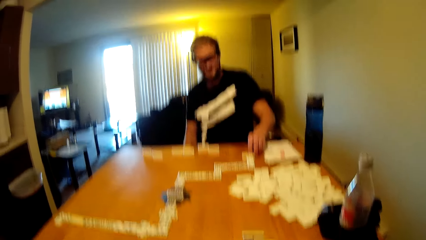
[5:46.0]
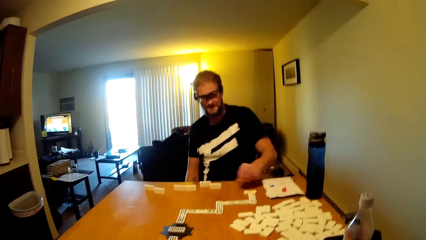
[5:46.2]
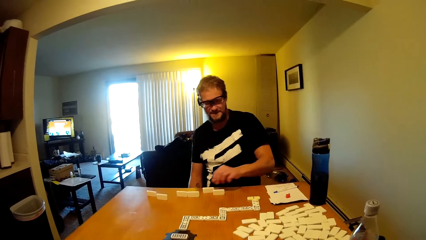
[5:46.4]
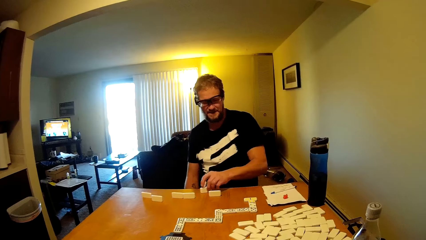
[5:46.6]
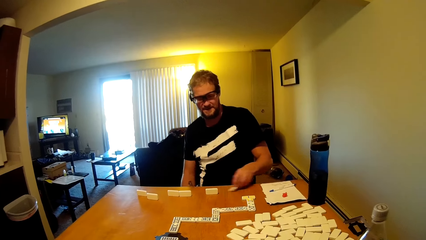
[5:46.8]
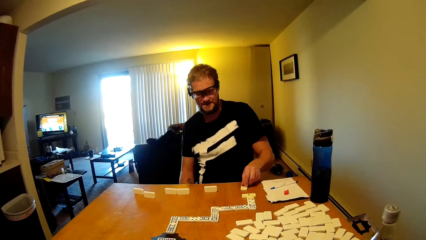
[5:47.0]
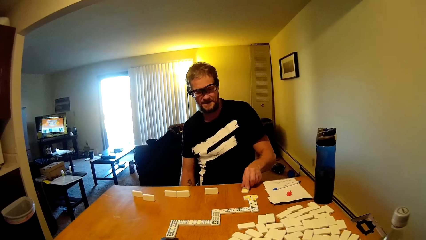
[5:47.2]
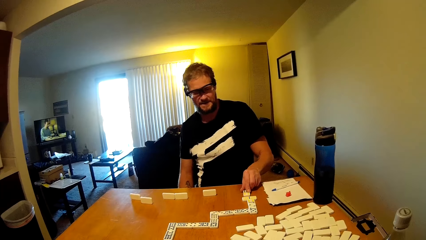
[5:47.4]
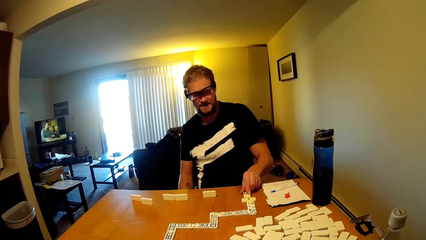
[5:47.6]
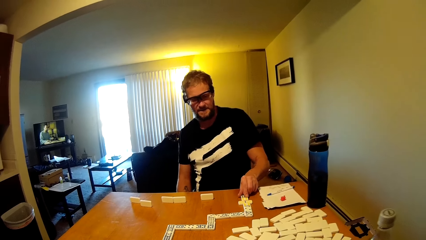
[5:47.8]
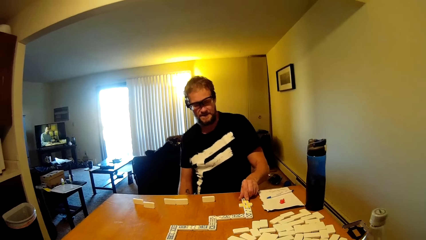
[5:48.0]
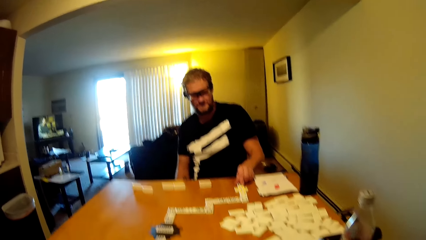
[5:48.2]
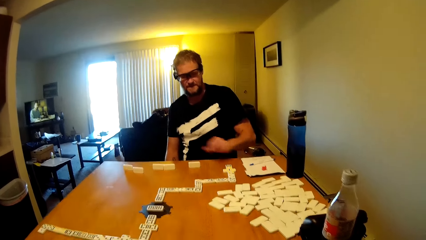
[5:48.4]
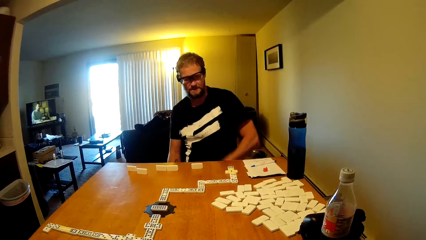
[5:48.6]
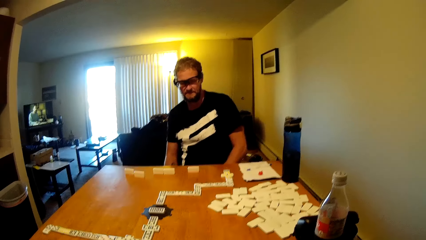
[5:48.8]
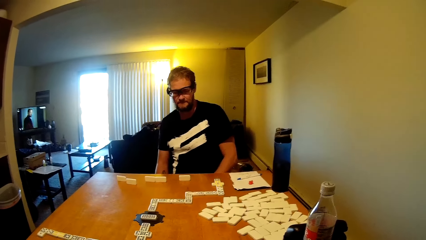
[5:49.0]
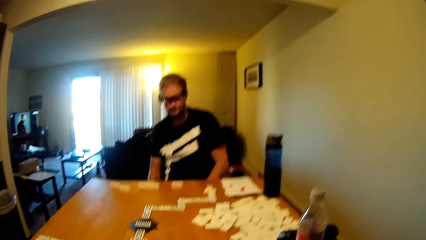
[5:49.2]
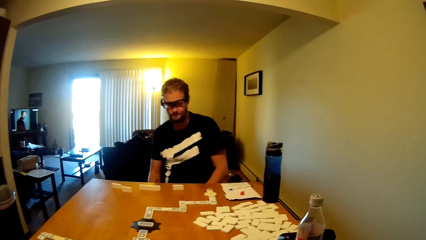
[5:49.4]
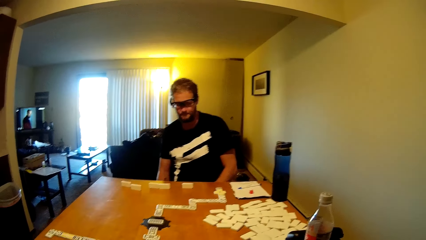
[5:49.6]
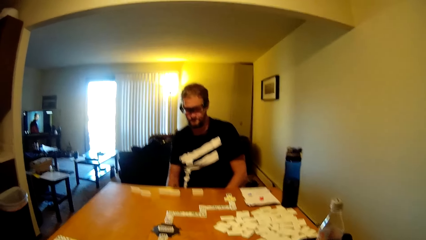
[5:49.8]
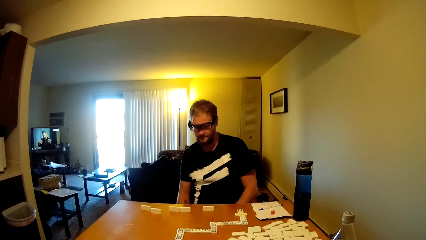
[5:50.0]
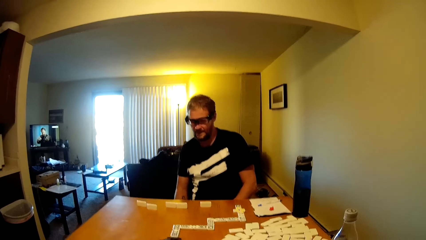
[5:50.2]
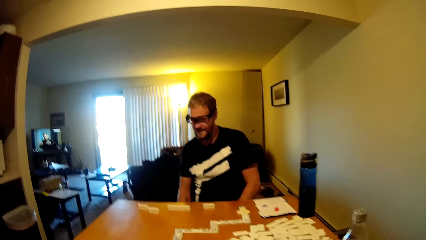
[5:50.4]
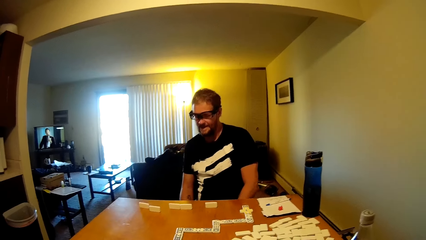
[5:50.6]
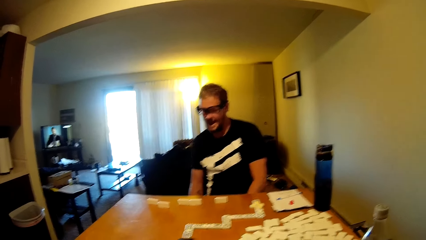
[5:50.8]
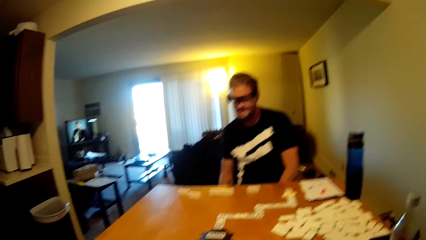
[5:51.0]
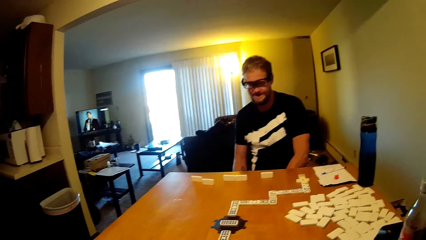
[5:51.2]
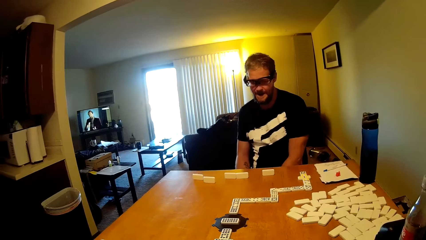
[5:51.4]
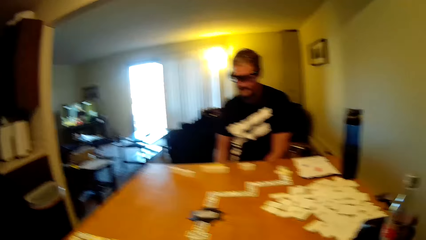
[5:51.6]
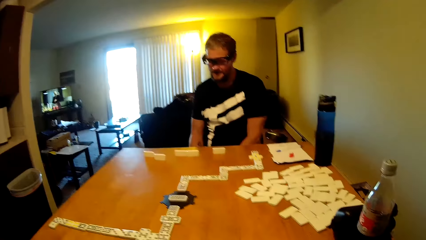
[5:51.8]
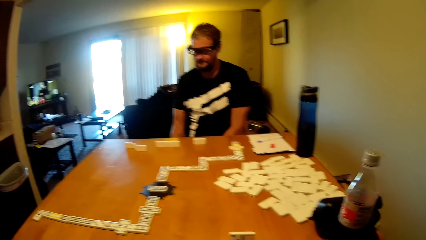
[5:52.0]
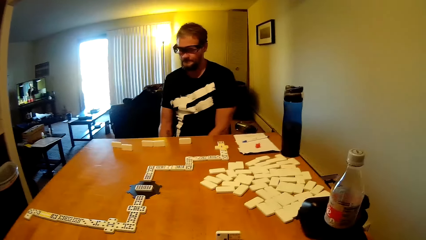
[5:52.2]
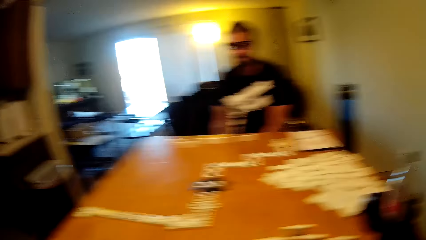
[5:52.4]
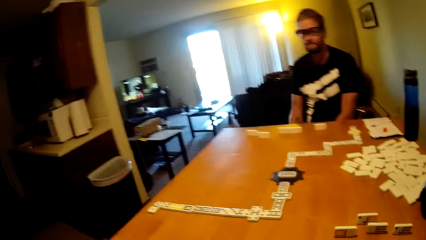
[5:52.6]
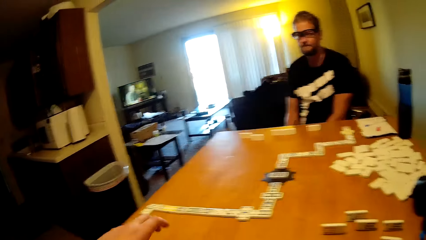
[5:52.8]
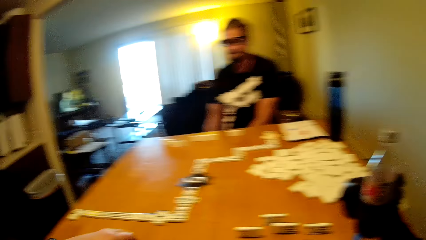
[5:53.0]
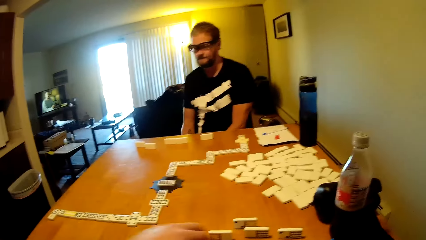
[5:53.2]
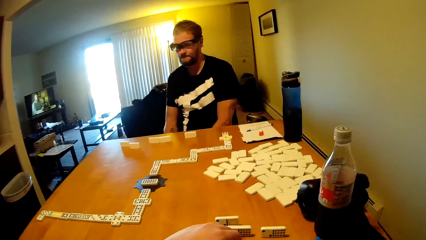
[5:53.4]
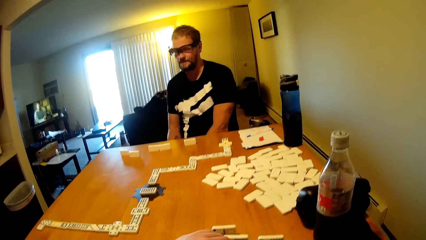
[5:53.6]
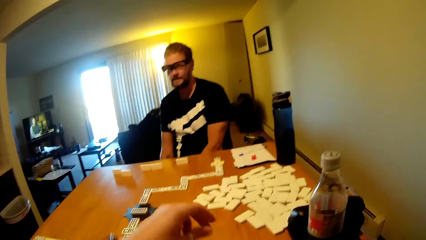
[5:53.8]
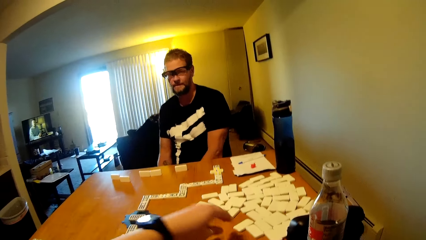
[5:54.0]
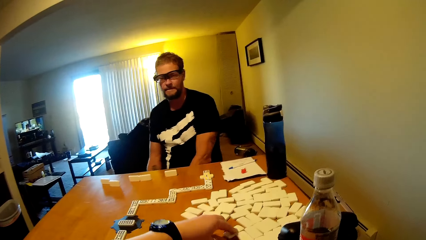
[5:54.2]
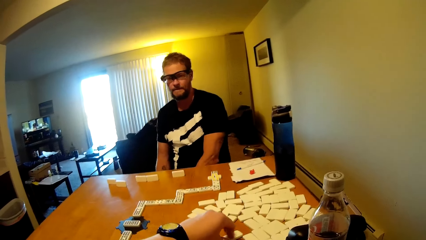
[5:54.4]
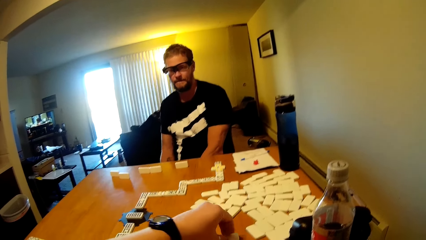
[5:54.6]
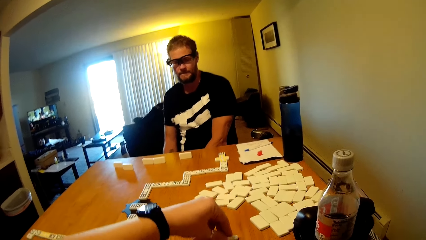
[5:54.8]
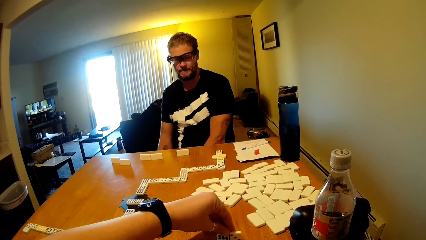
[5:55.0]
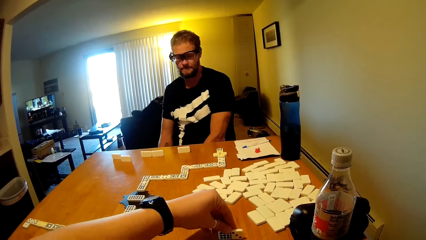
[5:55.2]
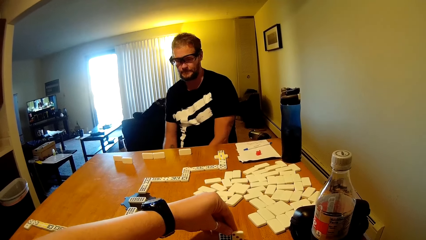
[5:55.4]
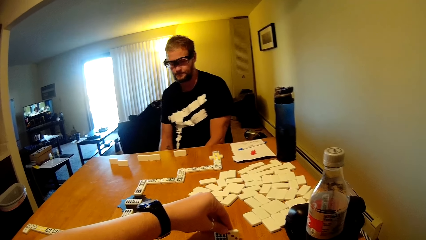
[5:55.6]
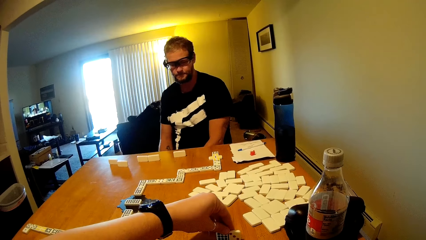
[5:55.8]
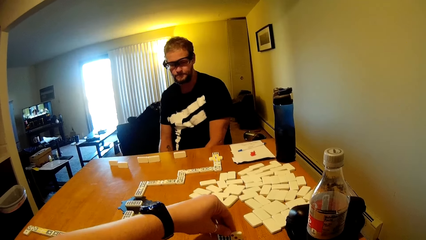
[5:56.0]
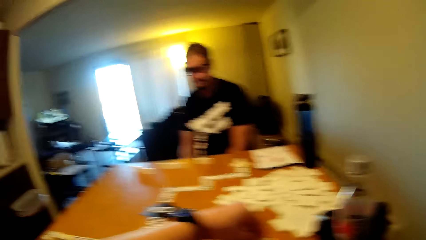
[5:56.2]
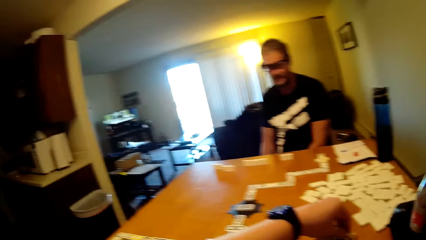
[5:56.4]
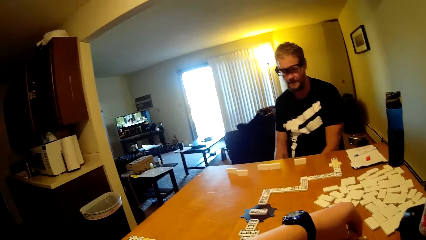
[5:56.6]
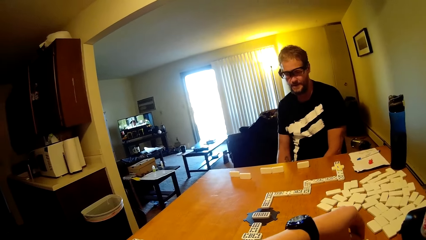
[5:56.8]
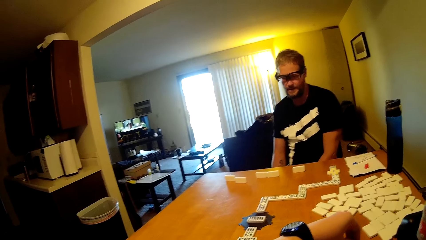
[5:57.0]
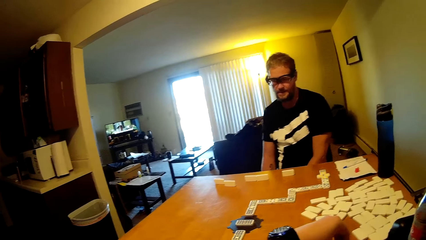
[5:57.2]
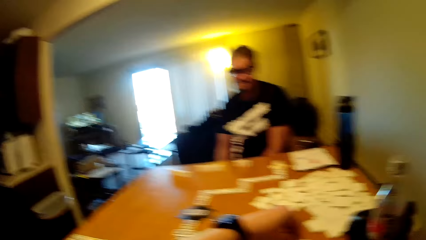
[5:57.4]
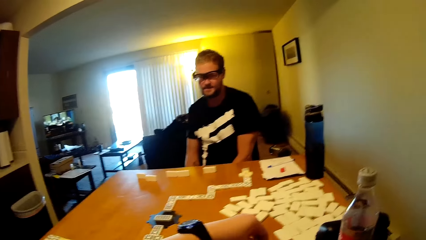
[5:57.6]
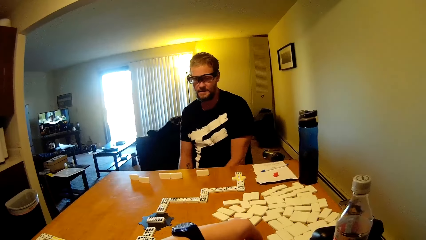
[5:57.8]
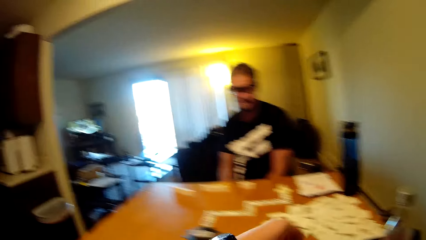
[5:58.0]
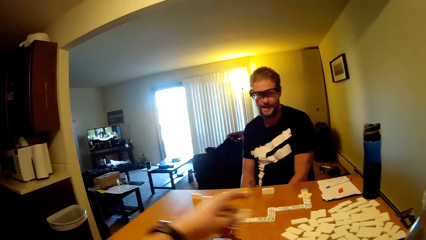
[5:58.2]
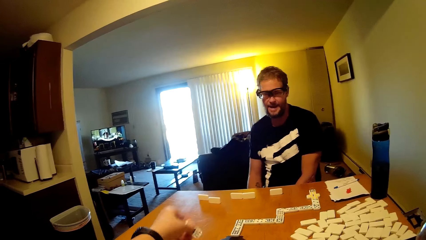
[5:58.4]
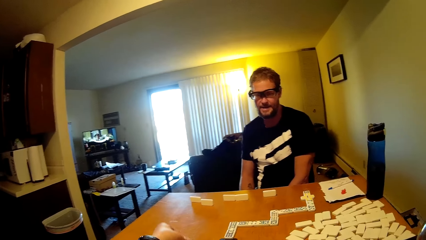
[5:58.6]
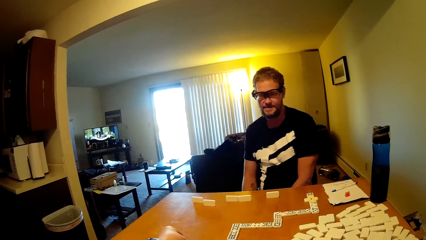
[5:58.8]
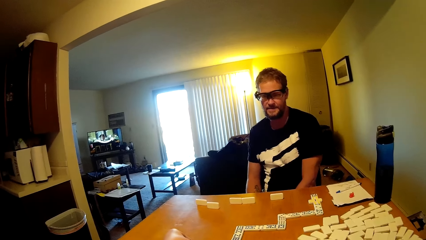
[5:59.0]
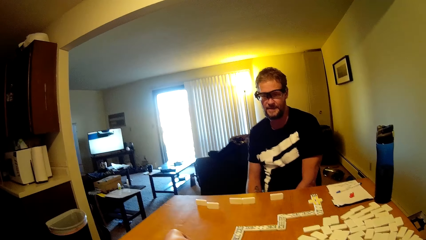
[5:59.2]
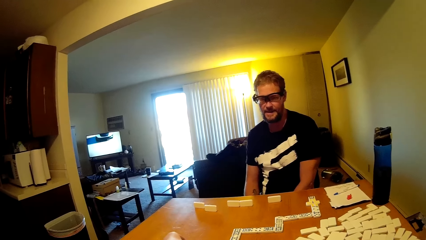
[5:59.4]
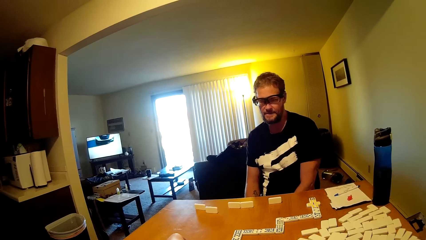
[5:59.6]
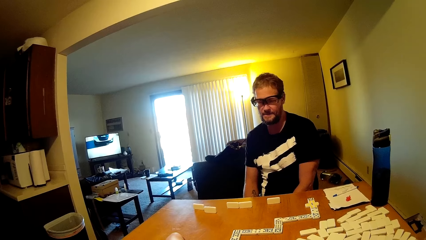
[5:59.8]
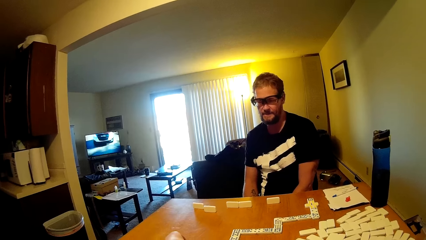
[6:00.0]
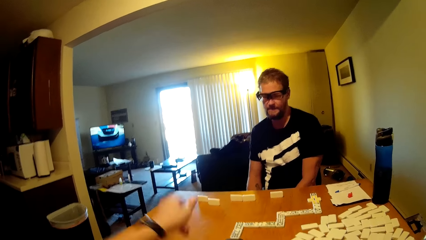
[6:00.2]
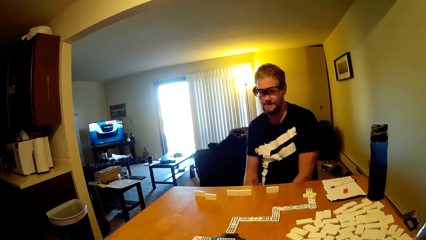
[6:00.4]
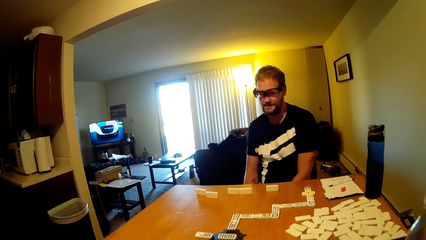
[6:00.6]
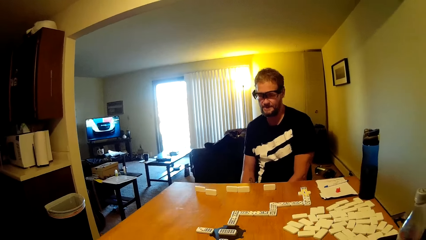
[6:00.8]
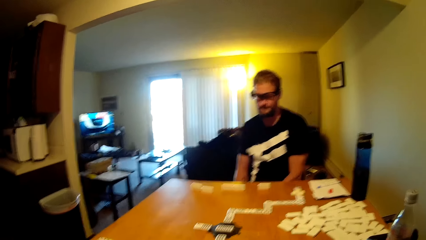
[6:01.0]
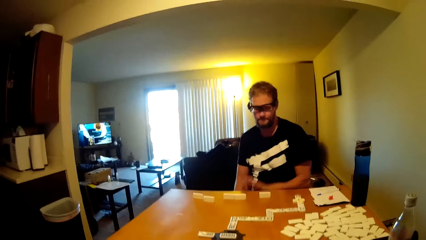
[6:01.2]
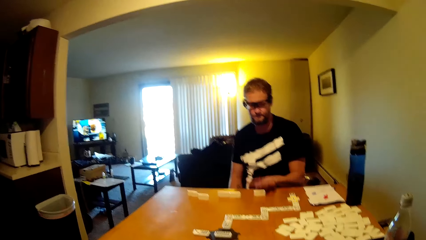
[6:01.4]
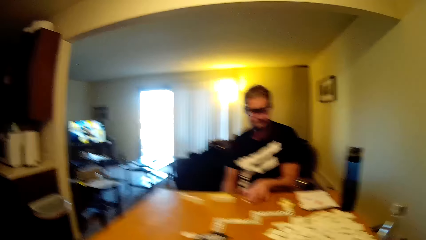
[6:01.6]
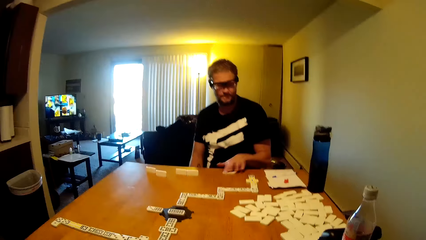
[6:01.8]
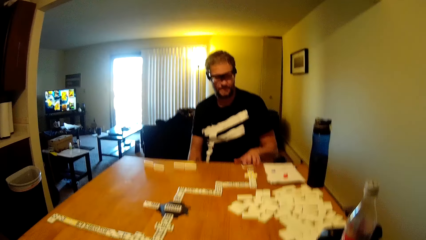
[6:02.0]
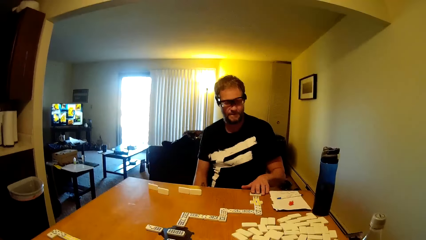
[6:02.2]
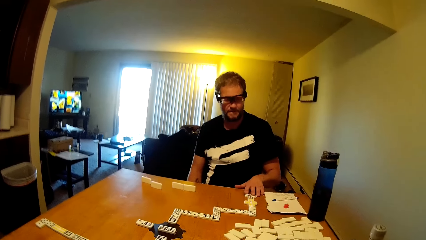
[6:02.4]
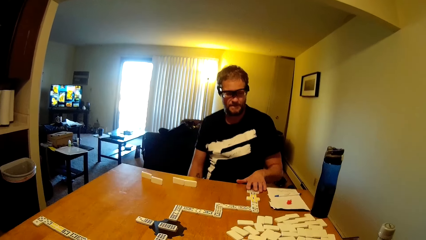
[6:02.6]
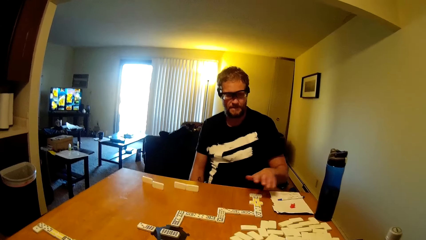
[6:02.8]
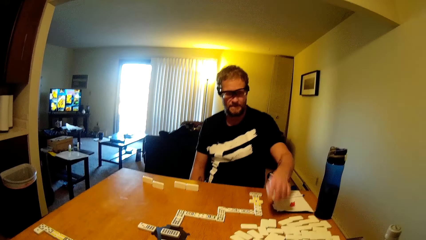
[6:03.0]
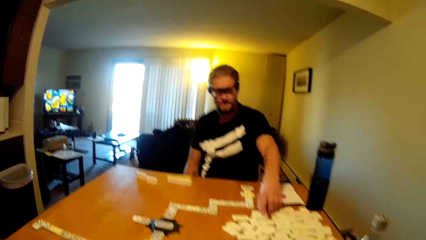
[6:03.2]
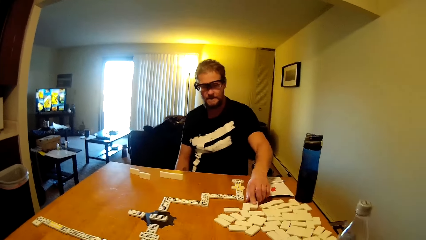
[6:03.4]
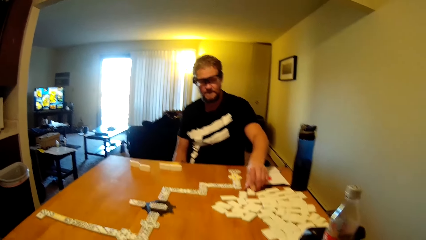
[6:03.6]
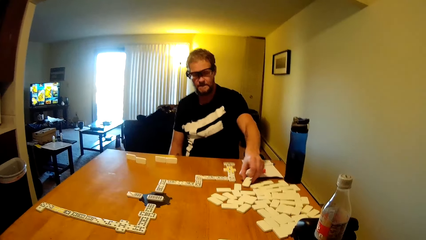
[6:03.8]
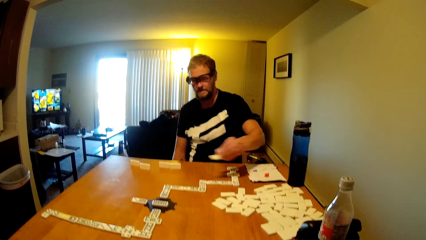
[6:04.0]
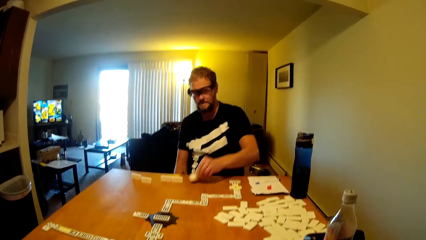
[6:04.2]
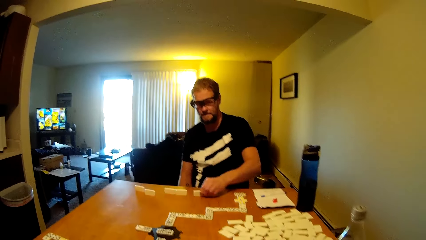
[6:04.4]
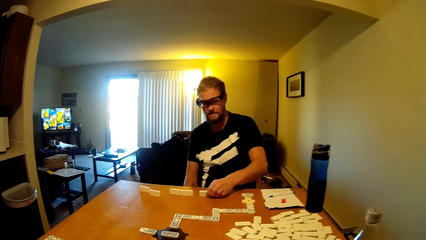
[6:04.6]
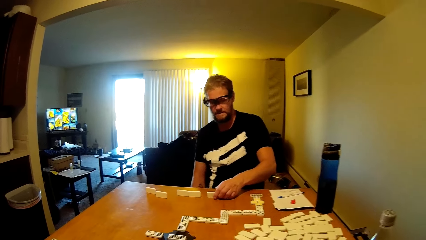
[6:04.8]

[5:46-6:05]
A man arranges the dominoes card. The man beats the table. The camera wearer plays a dominoes game. They put the dominoes card on the table. The man talks to the camera wearer. The man plays the dominoes game, arranges the dominoes card and takes the dominoes card.
